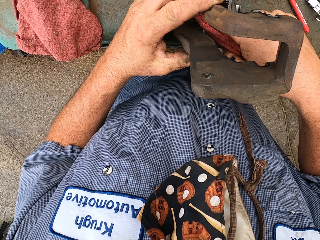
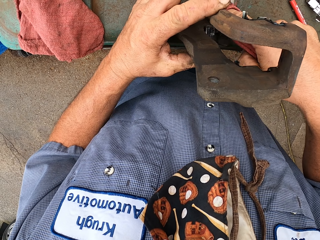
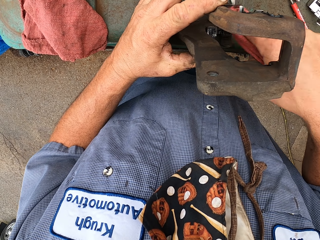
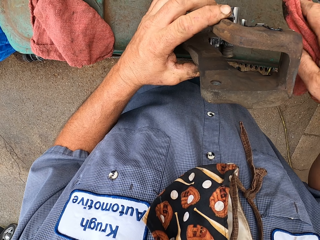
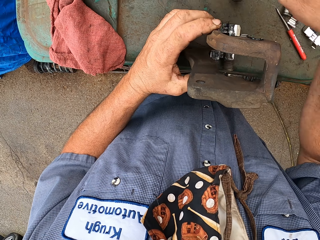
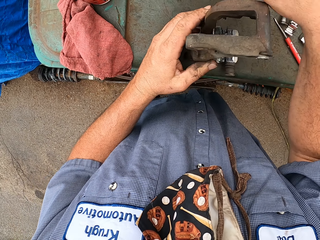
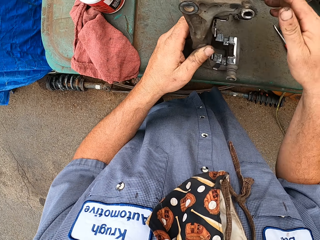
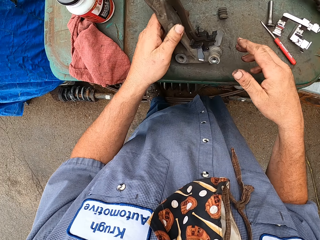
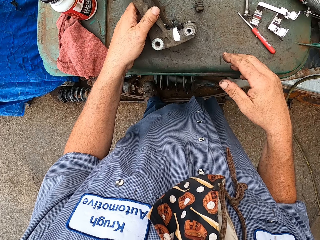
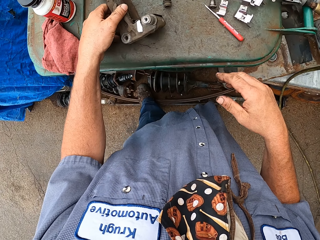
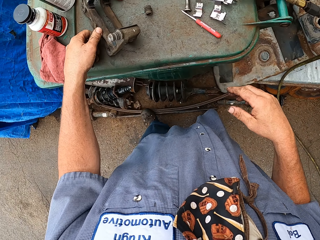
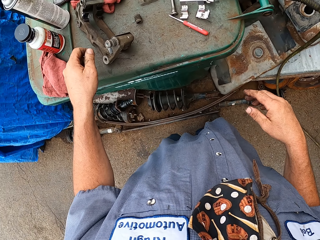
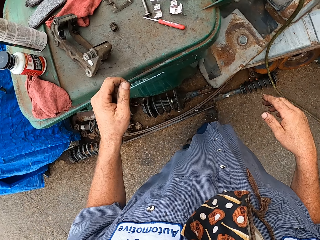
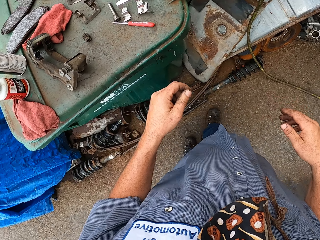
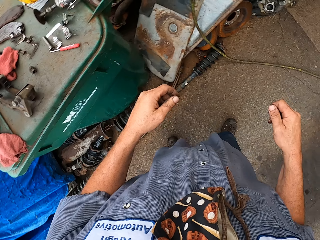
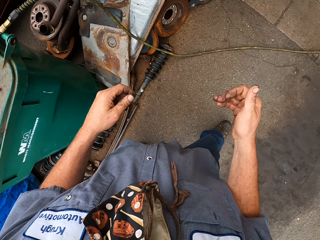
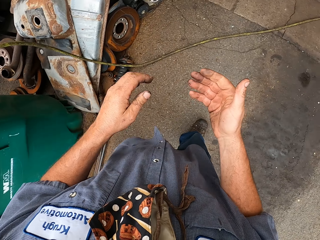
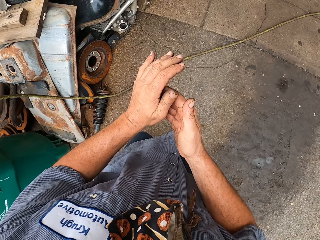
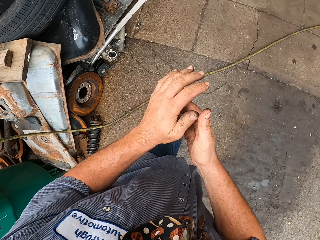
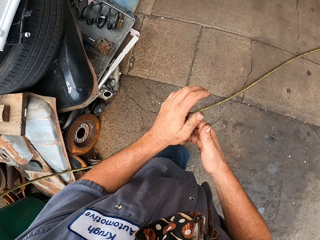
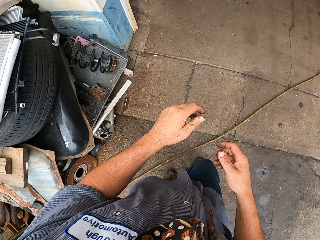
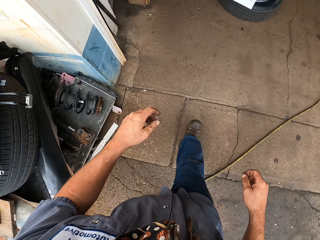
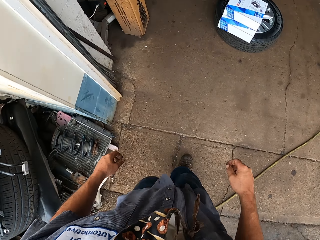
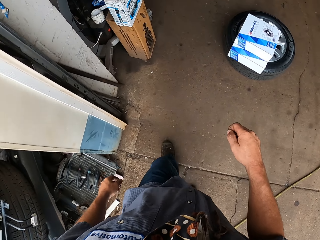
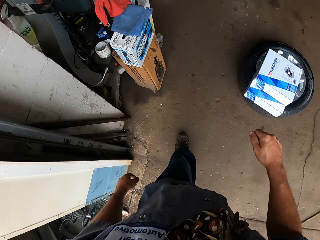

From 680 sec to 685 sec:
The camera wearer drops the napkin on the dustbin. He walks around, cleans his hands and rubs hands together.

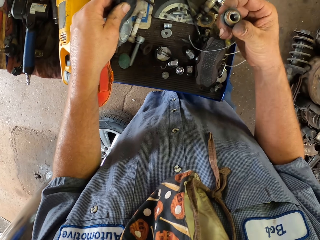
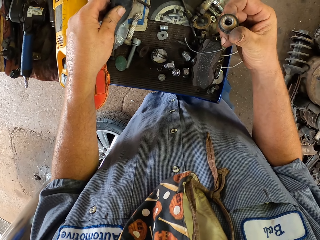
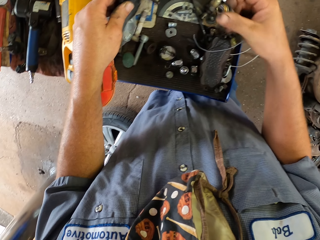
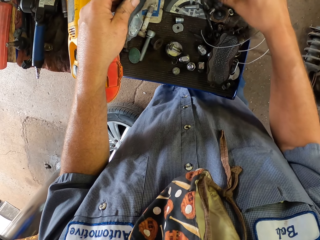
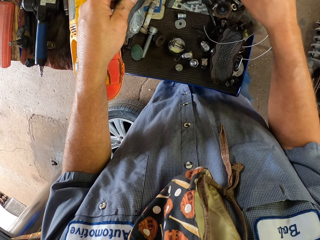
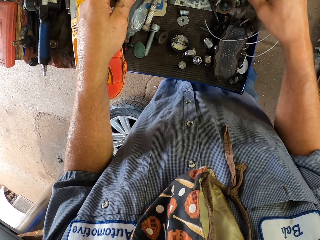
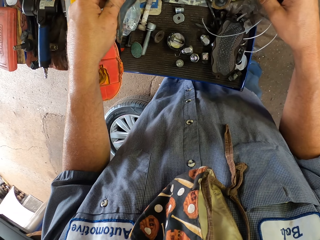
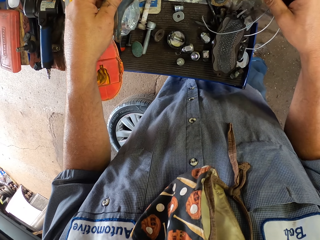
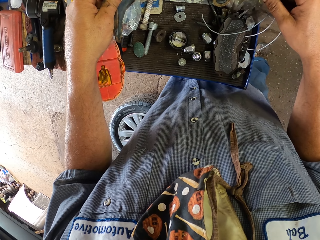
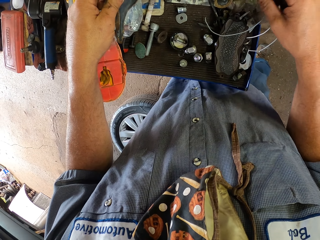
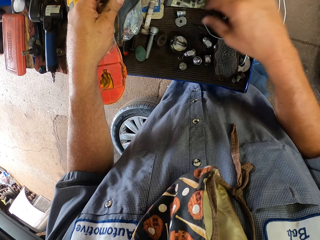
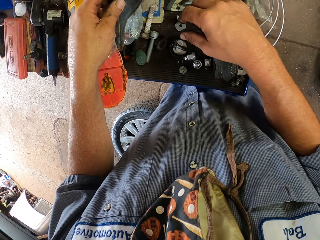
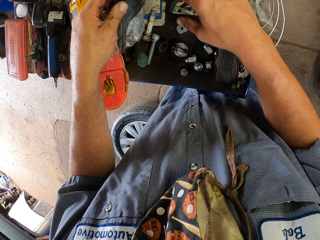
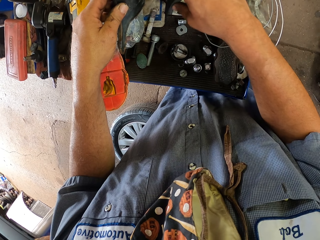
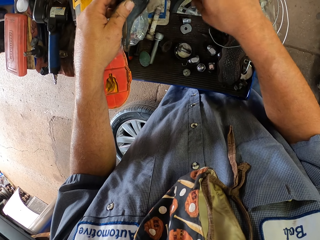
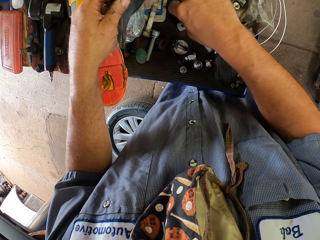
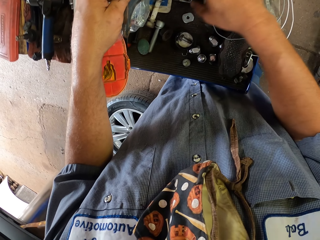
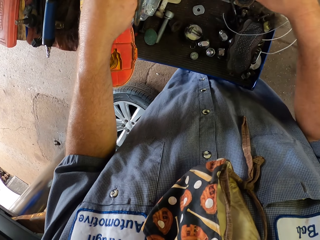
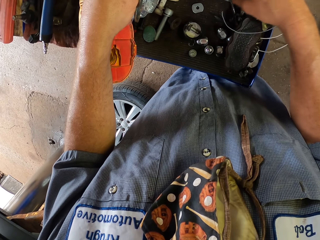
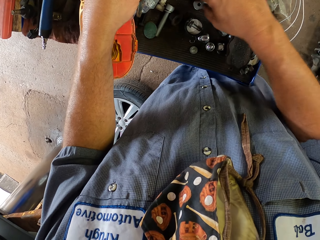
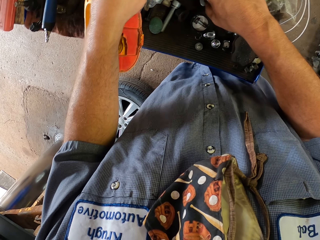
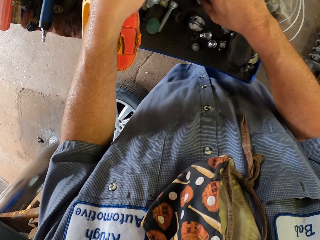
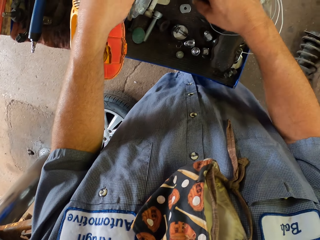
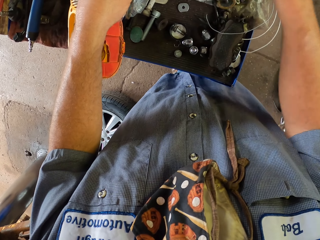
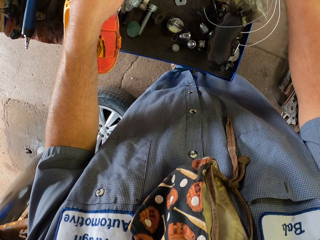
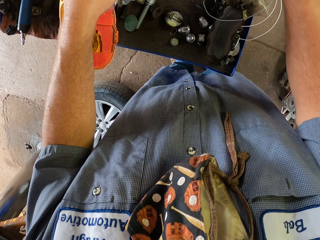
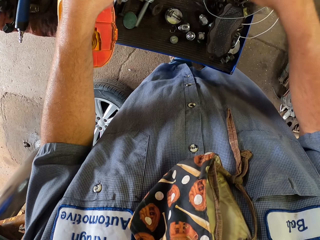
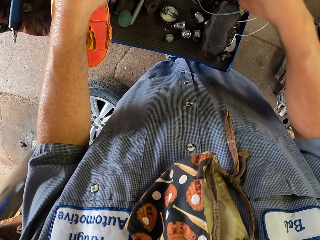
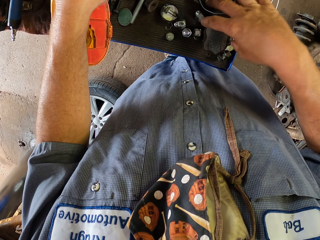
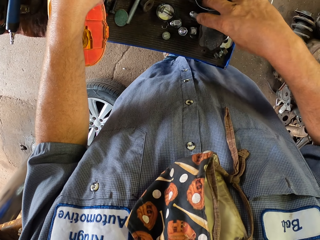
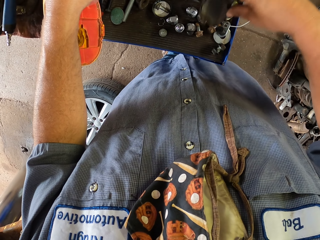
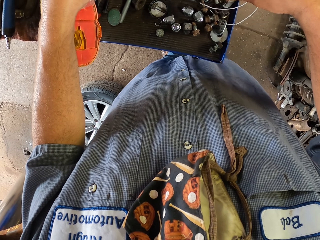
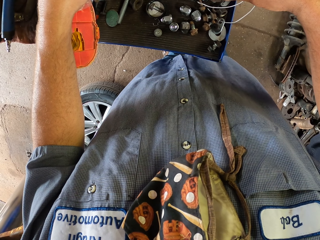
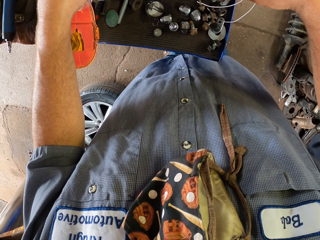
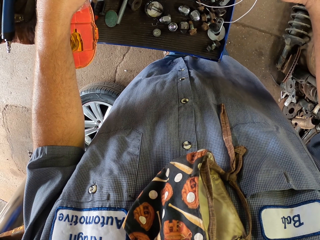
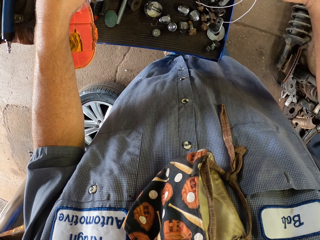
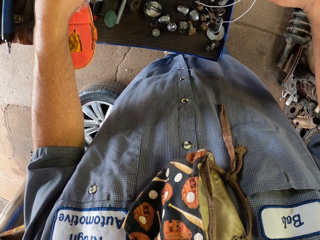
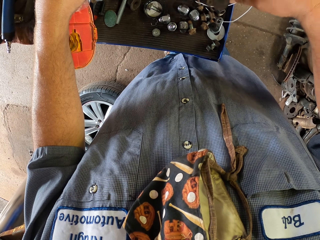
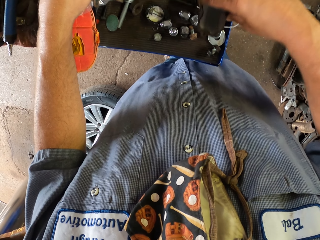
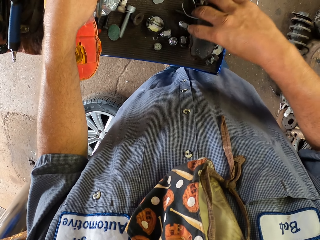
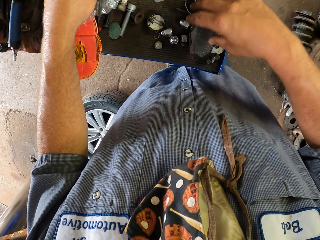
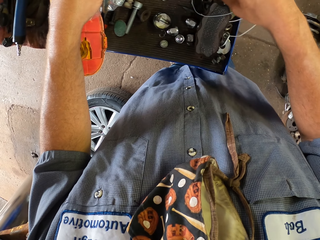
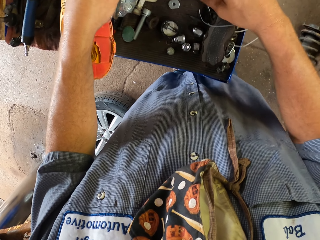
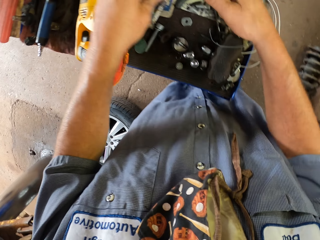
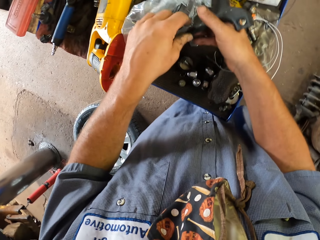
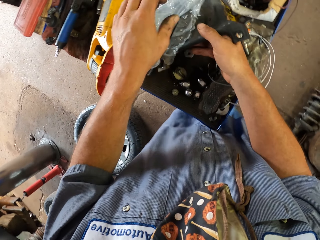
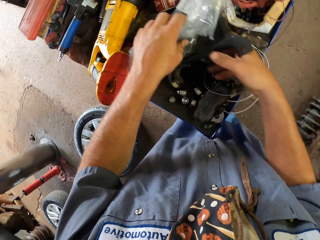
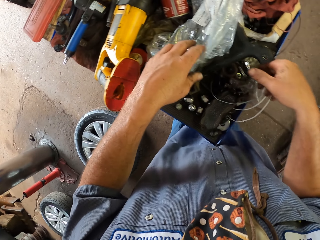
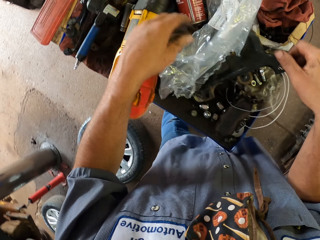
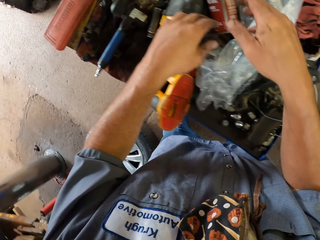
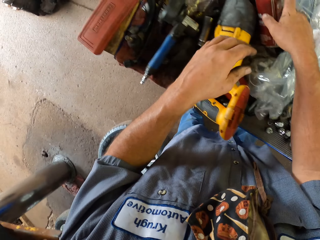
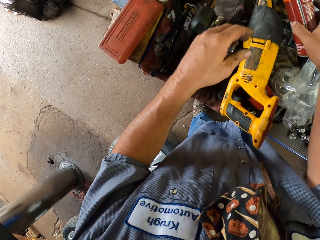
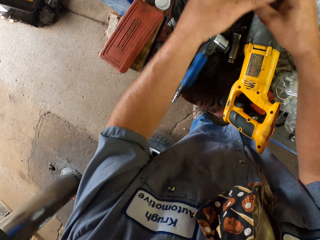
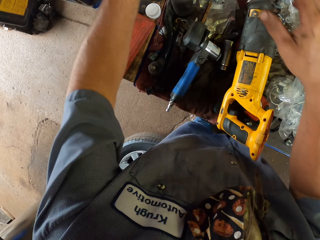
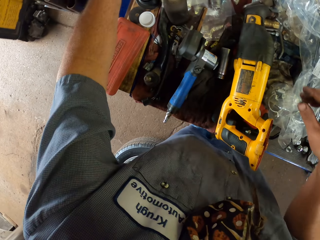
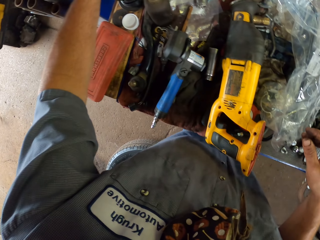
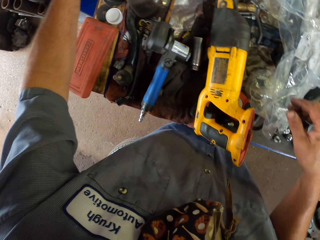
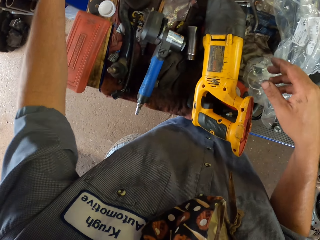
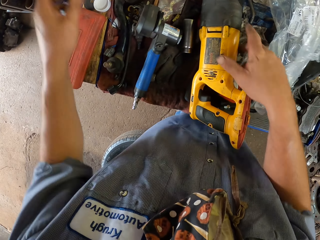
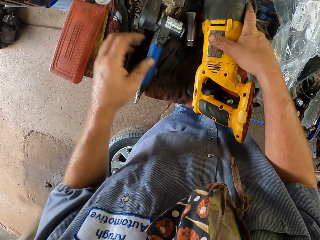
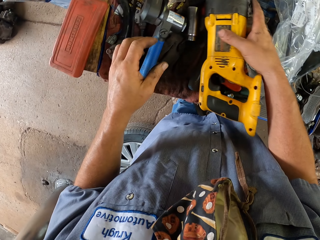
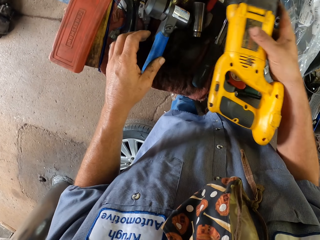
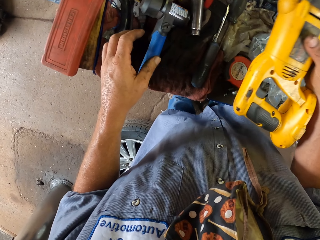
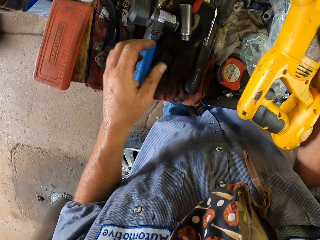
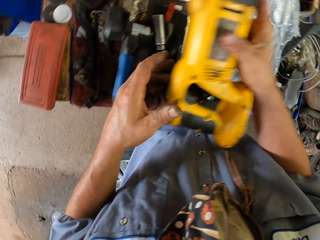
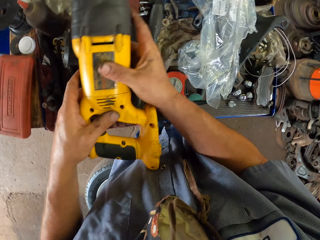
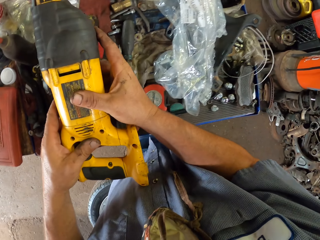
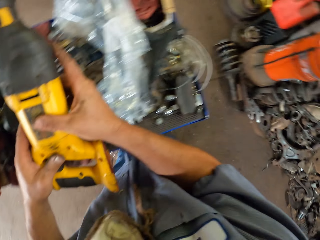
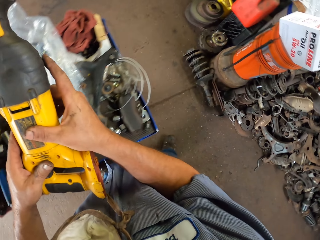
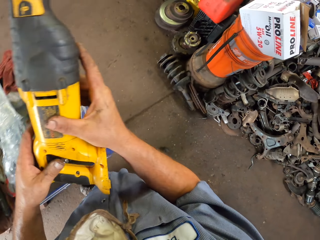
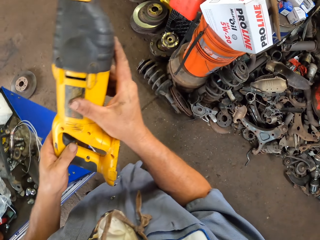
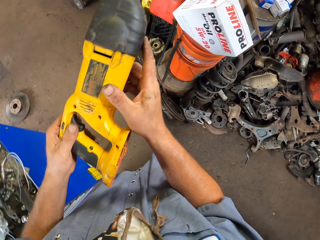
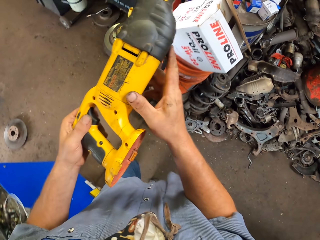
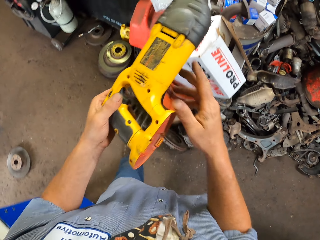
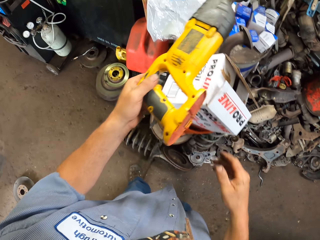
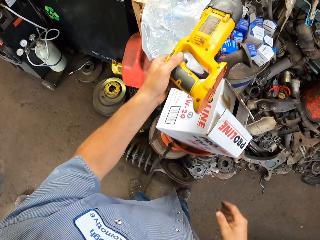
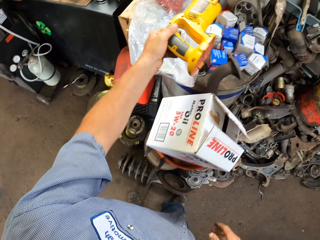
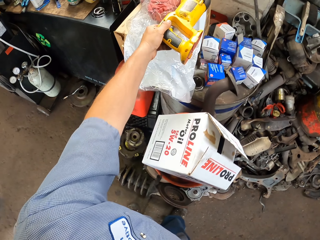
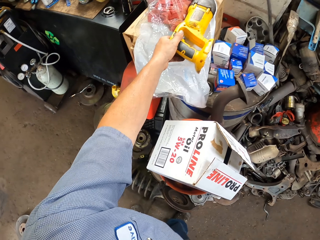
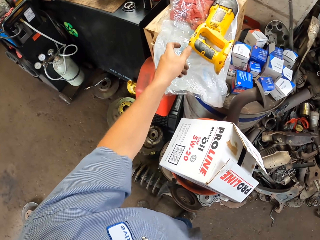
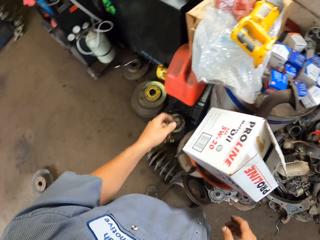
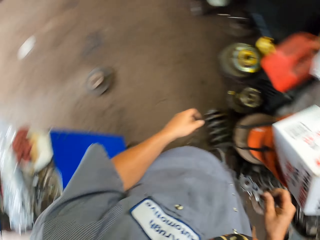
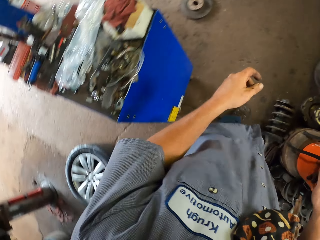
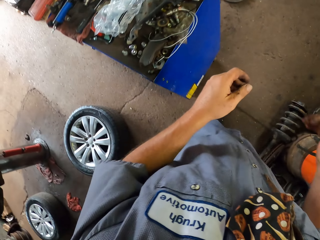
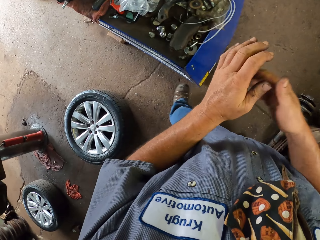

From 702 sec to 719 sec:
The camera wearer picks up a nut with his hand. He looks at the nut. He drops the nut. He looks at a tool box. He picks up a nut from the tool kit. He drops the nut. He picks up the engine pad. He drops the engine pad. He touches something with both hands and a polythene. He picks up a can. He holds a bottle. He passes the can to the other hand. He drops the can. He picks up an object. He holds a drill screwdriver machine with both hands. He puts the drill screwdriver on a carton box.
